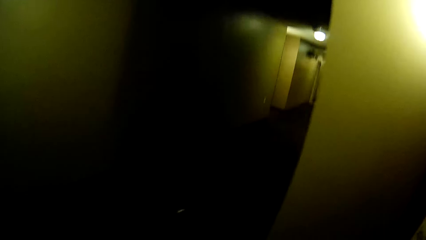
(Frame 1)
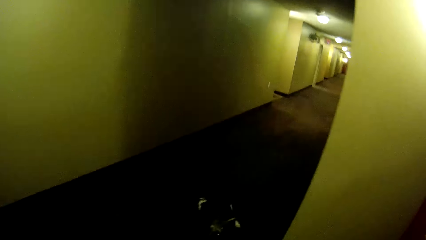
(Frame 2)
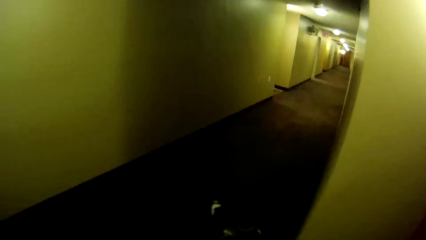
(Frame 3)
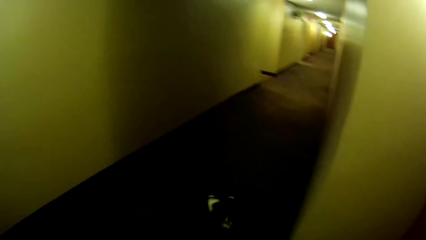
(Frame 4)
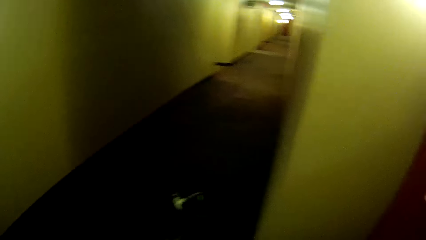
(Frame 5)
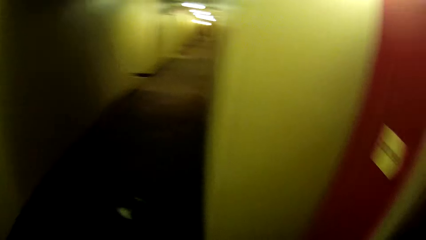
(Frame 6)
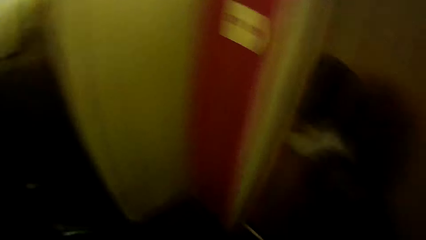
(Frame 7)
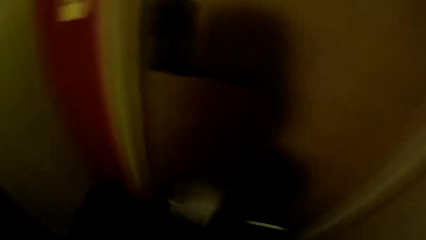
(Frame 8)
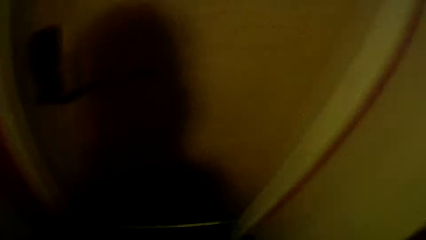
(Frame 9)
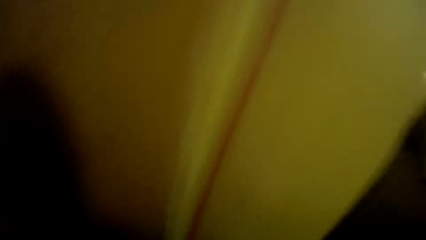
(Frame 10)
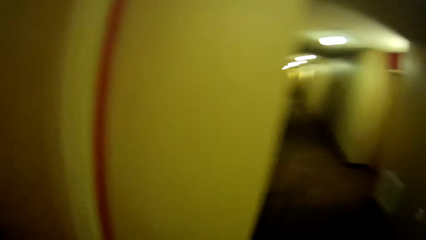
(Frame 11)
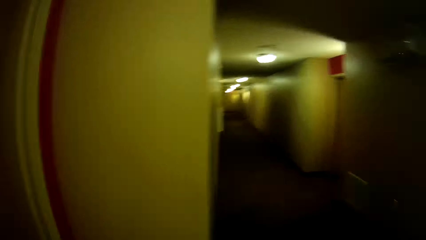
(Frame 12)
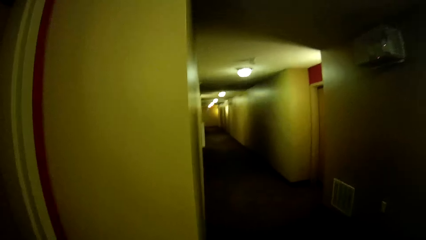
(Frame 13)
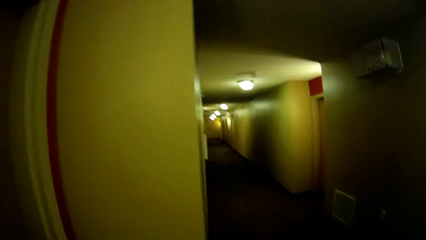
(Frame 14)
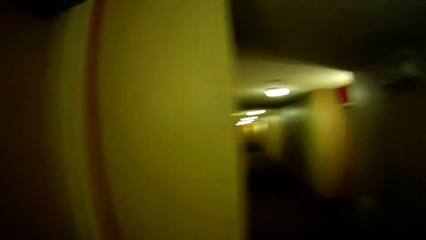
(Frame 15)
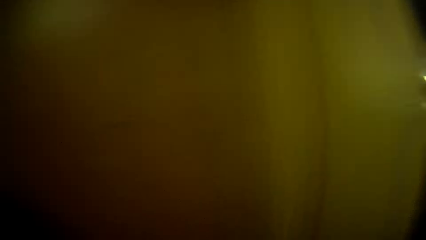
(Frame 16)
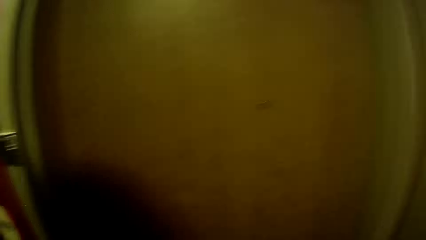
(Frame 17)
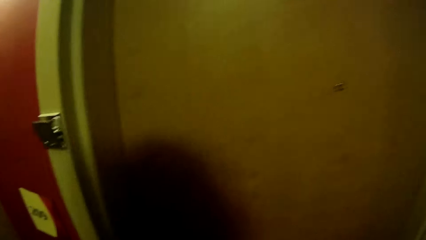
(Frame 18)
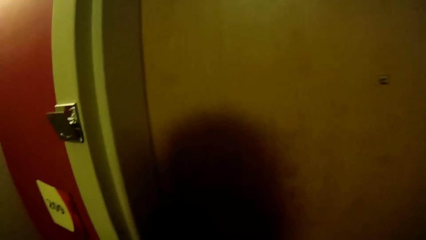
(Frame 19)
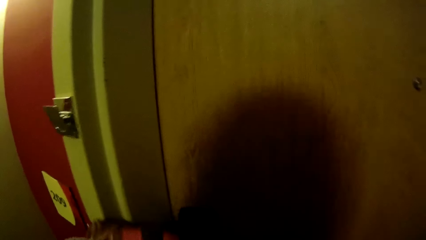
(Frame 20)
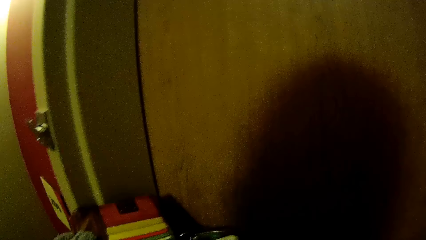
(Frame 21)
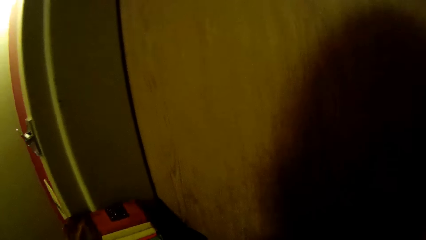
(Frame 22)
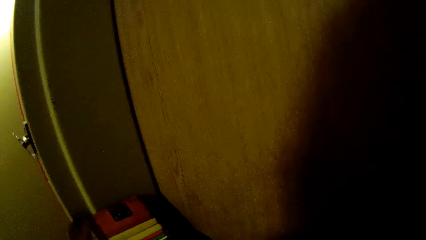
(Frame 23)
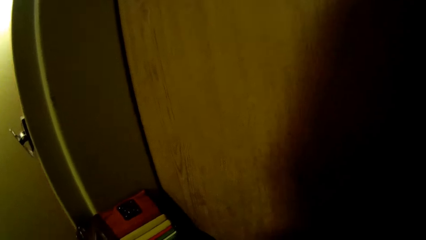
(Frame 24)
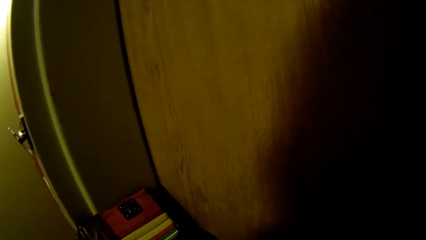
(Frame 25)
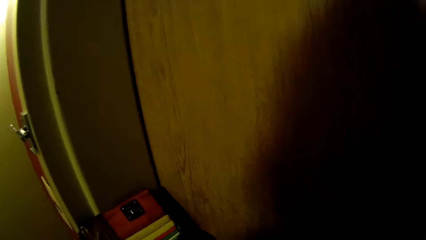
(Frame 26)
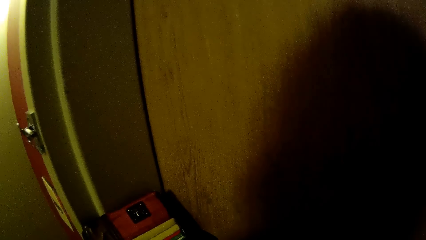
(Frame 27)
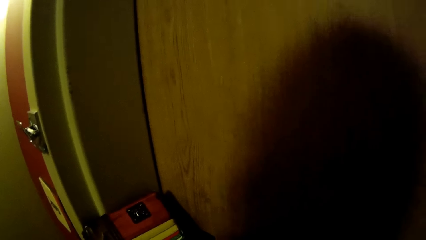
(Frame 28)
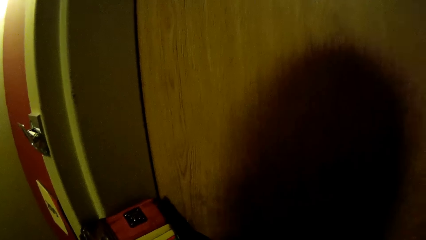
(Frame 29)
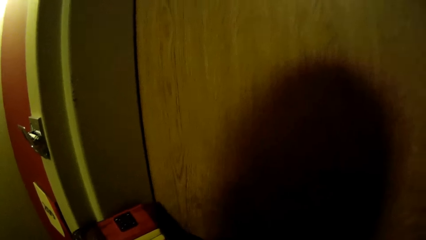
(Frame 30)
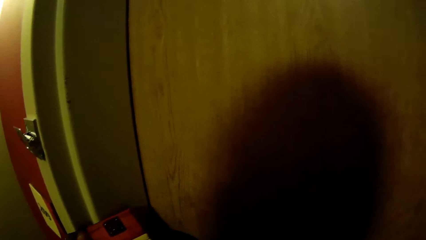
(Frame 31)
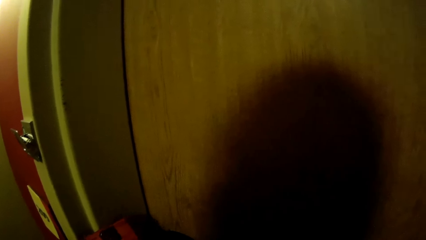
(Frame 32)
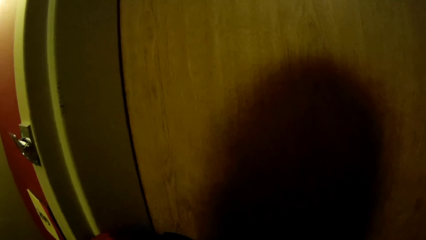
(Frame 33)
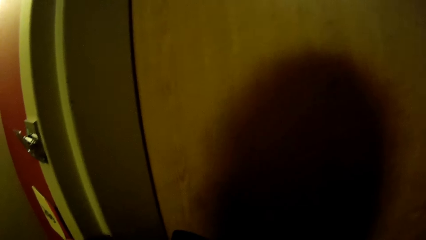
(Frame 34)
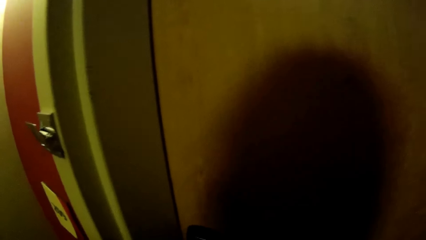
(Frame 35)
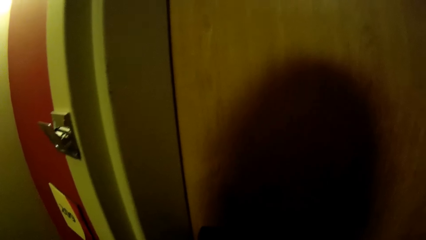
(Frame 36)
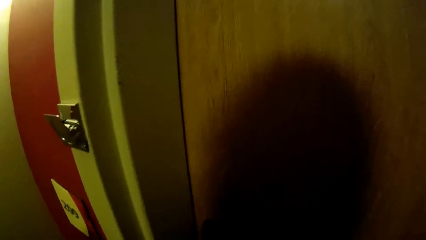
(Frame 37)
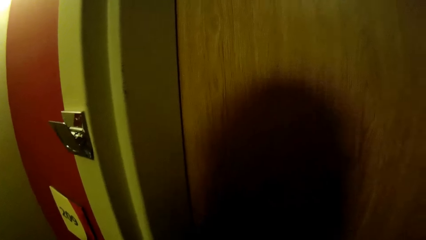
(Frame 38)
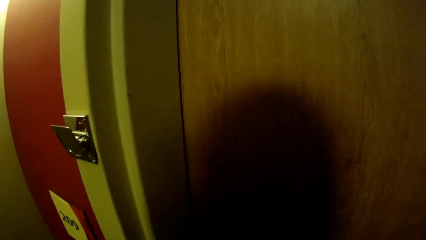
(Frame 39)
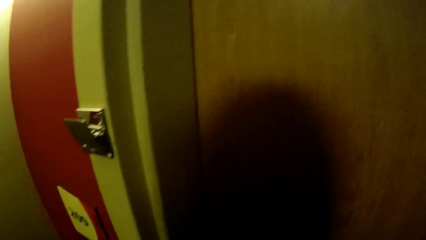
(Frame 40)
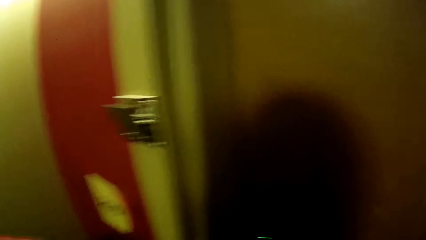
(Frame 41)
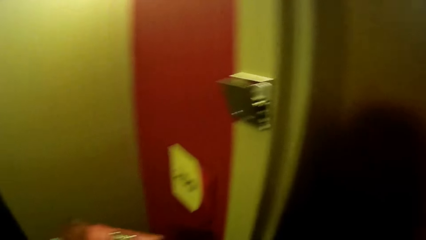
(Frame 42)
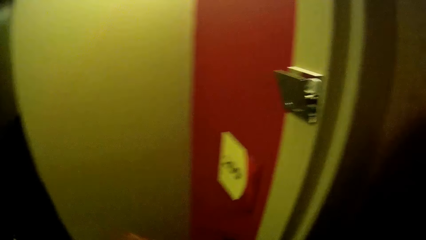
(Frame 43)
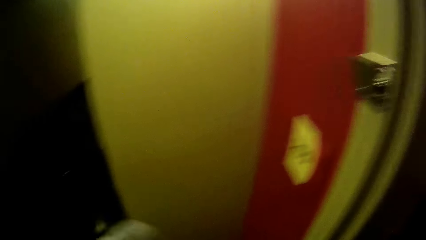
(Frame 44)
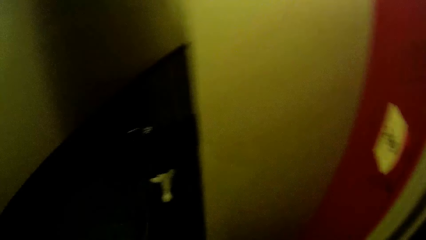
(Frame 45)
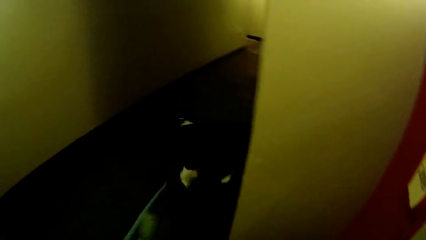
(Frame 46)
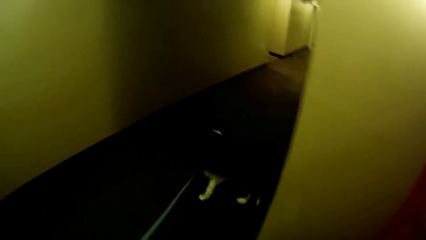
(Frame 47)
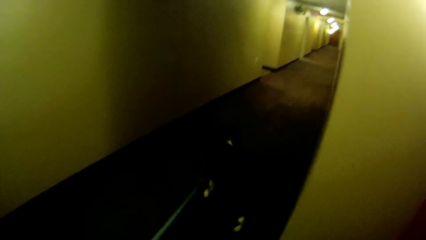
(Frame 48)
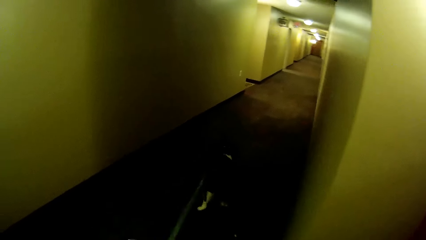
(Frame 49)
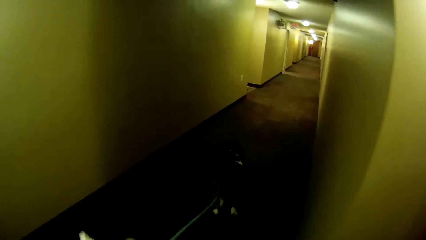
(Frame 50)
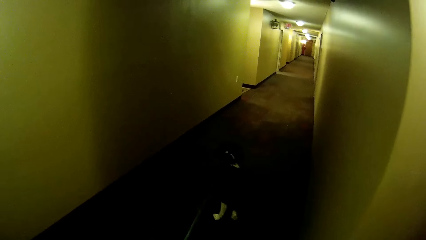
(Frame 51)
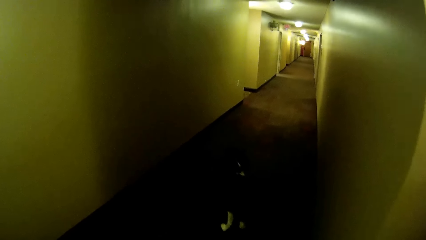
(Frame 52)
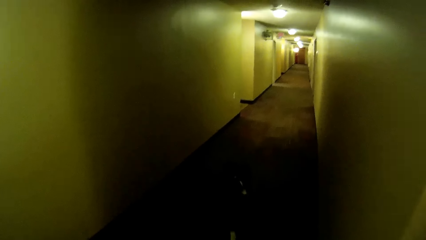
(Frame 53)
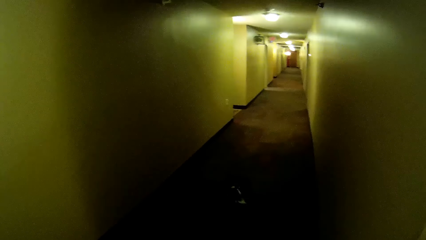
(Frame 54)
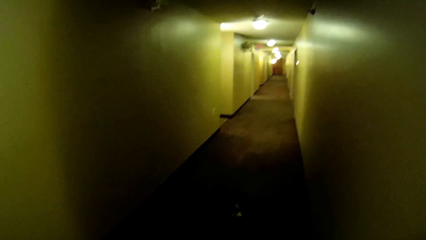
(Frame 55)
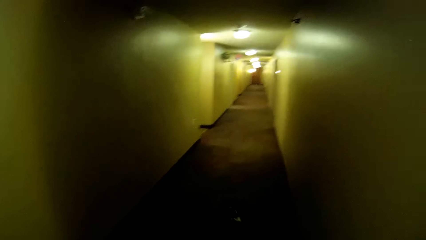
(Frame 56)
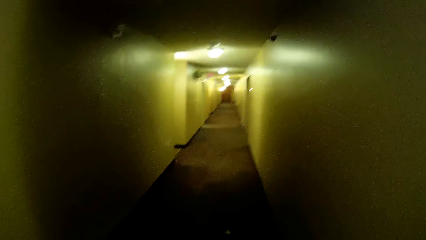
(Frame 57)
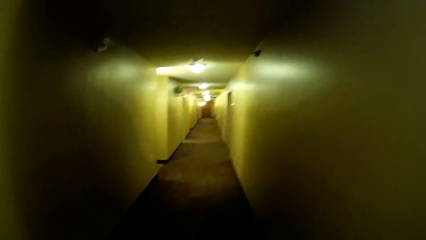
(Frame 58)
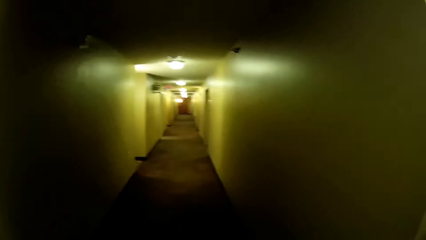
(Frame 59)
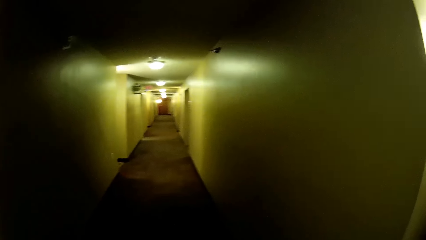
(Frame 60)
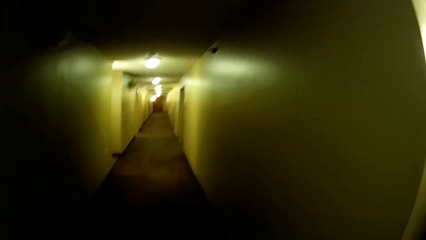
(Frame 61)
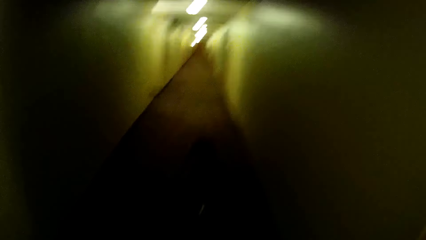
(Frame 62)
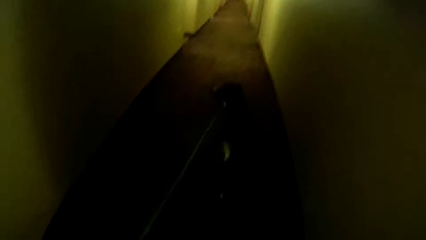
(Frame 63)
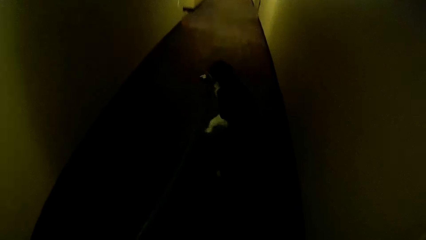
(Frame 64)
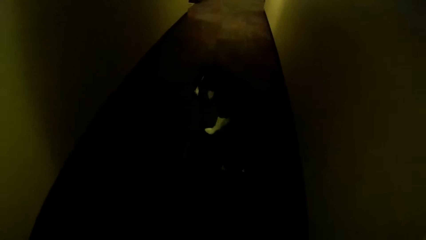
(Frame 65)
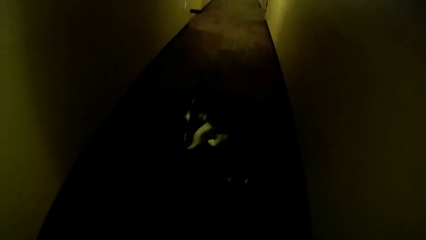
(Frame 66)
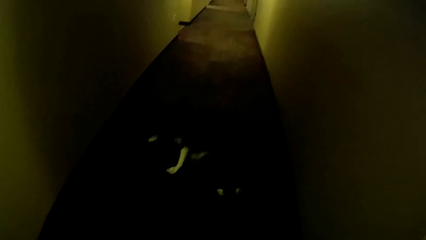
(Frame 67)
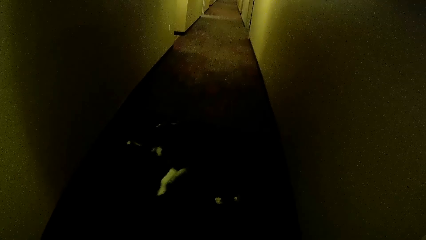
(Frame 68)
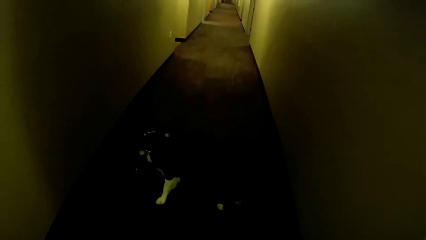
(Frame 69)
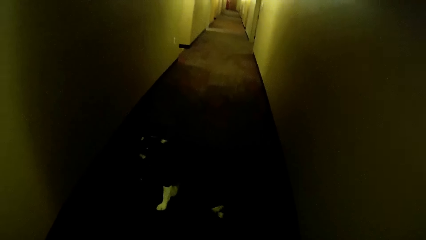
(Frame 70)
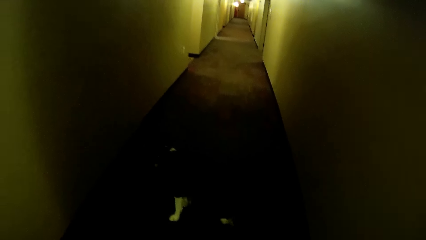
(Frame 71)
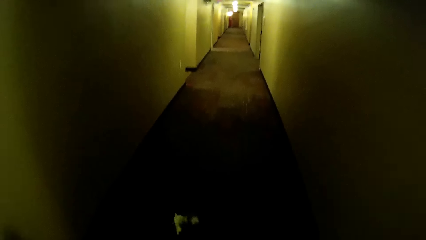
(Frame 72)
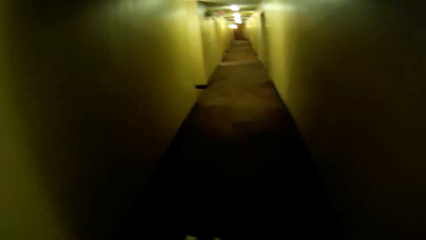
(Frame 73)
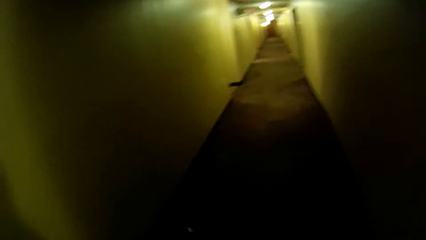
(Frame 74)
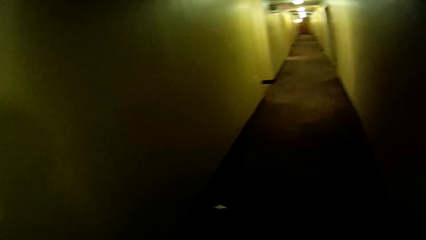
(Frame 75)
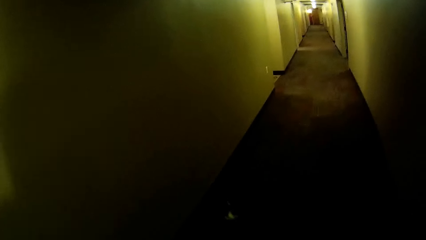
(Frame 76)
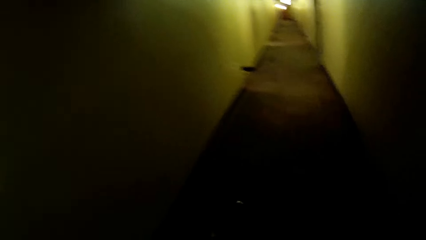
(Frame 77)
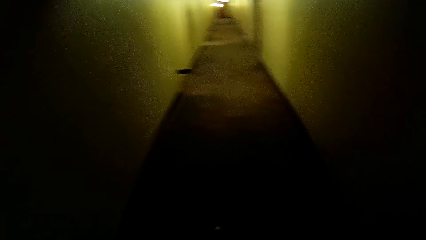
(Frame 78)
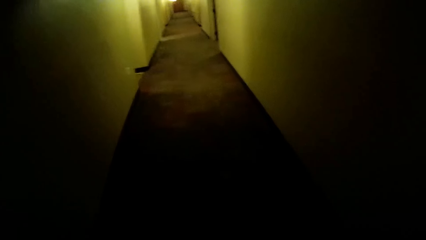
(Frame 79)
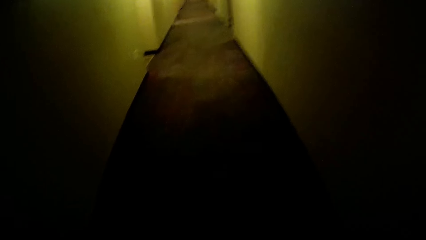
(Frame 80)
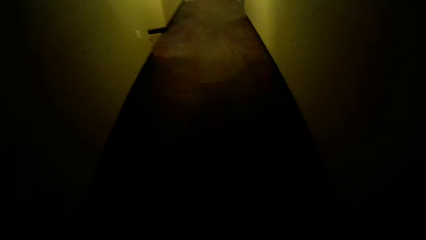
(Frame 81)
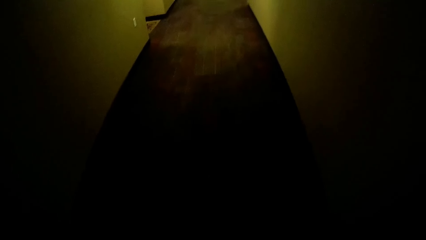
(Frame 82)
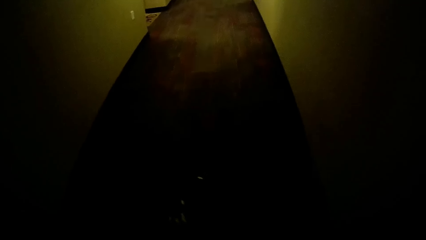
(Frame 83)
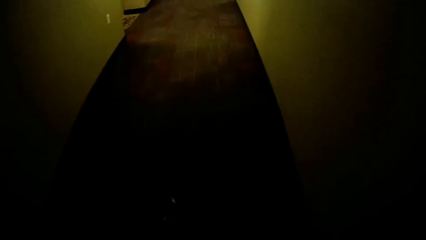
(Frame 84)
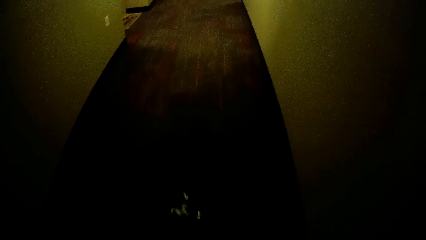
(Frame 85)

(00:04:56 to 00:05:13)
The camera wearer steps out of the apartment. He walks around. He closes the door with his left hand. He looks at the wrist watch. The dog walks forward.
